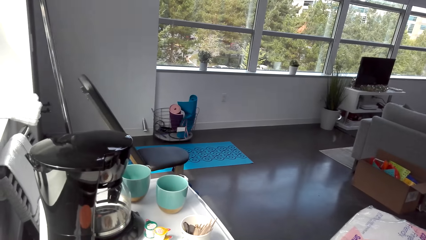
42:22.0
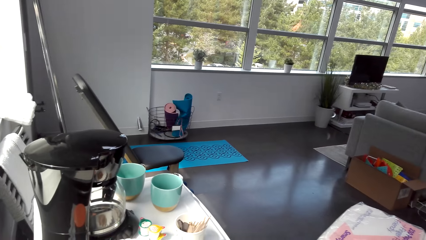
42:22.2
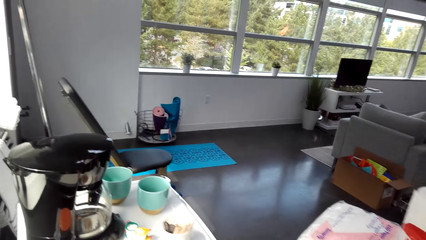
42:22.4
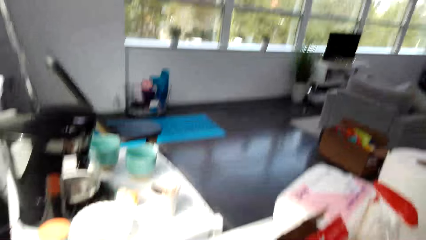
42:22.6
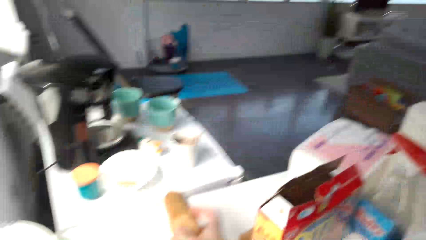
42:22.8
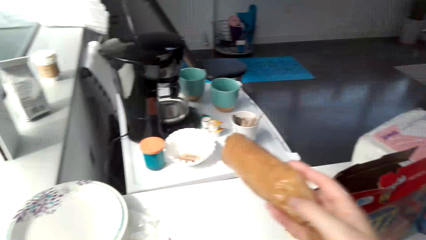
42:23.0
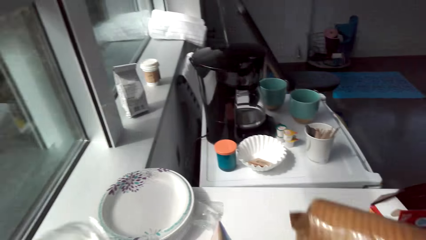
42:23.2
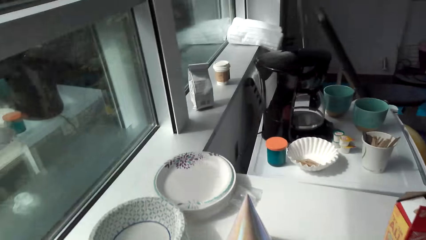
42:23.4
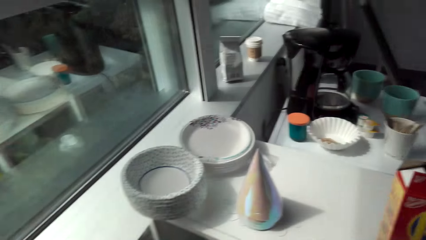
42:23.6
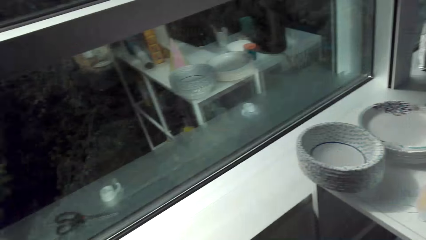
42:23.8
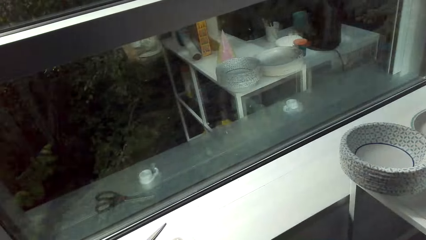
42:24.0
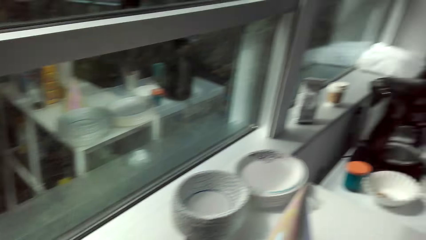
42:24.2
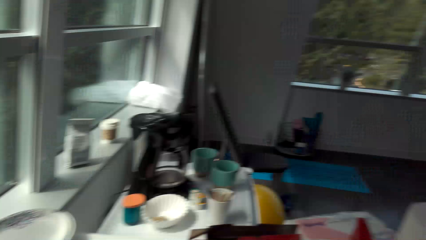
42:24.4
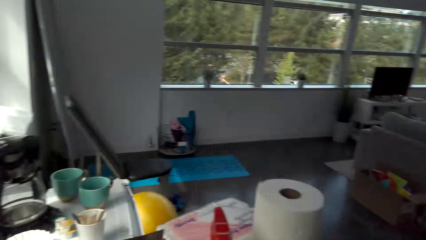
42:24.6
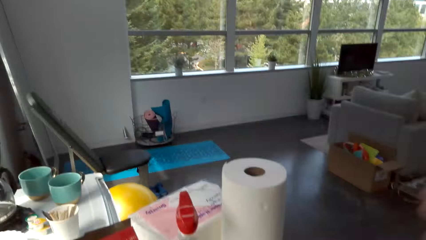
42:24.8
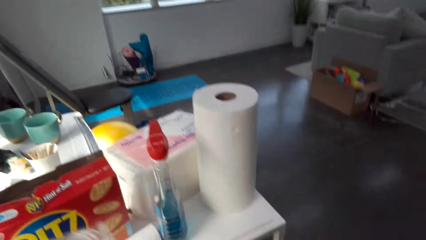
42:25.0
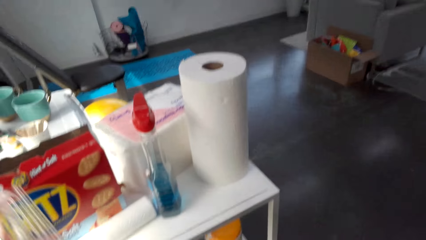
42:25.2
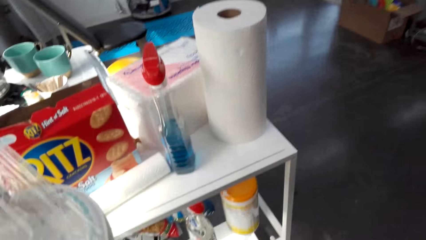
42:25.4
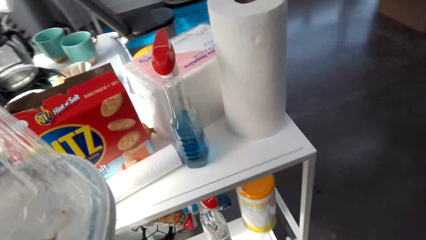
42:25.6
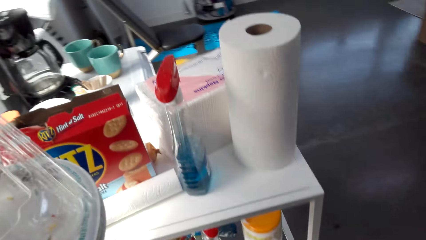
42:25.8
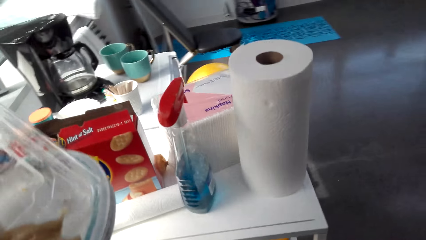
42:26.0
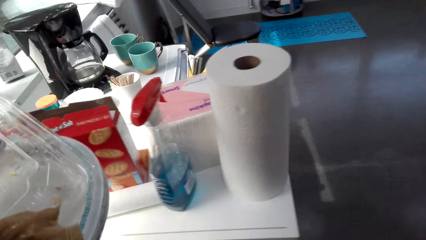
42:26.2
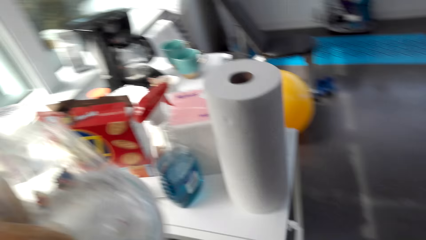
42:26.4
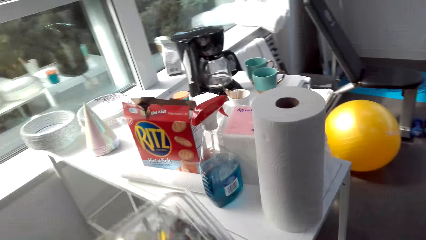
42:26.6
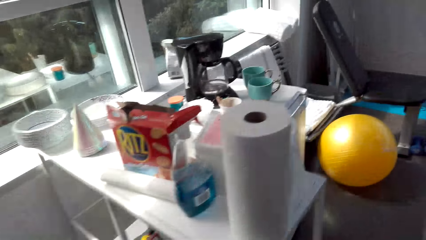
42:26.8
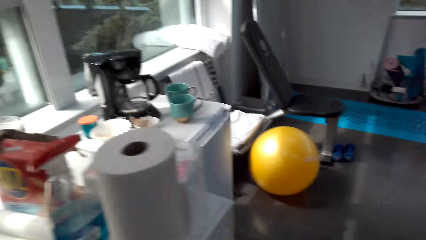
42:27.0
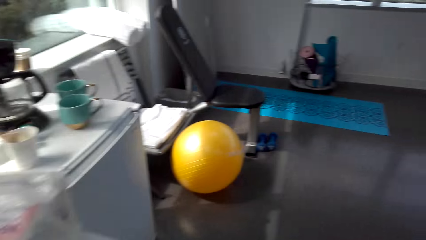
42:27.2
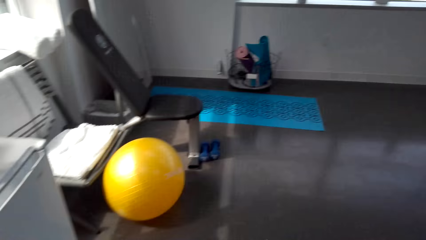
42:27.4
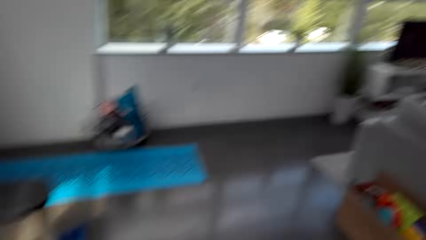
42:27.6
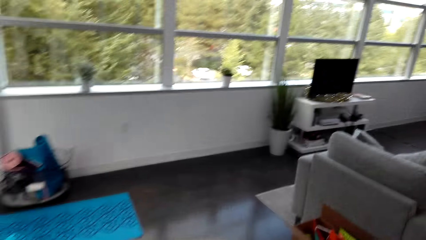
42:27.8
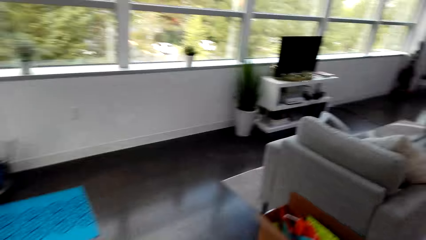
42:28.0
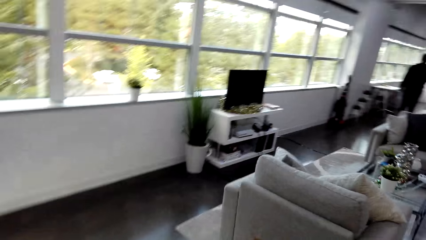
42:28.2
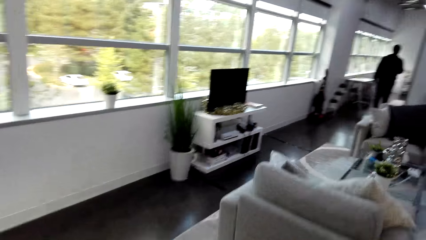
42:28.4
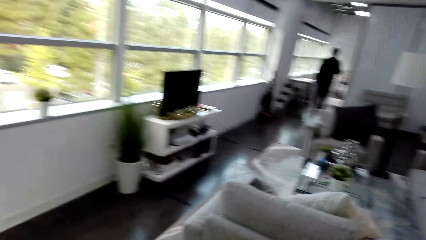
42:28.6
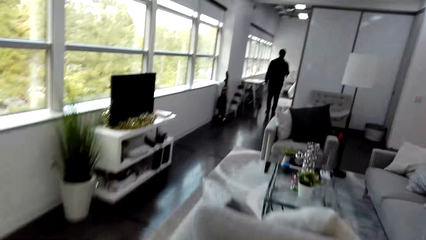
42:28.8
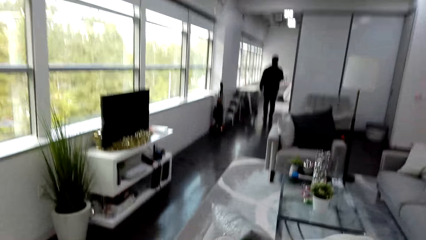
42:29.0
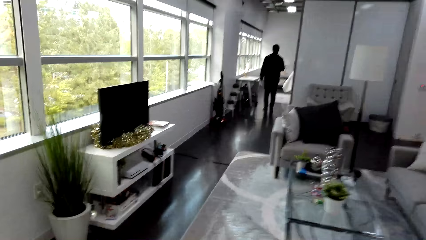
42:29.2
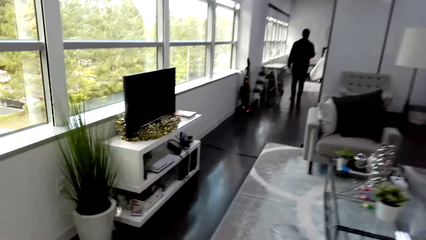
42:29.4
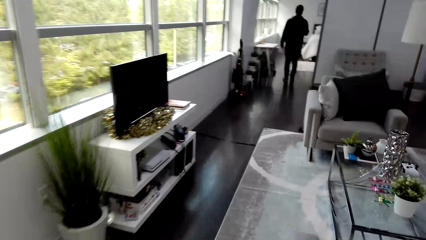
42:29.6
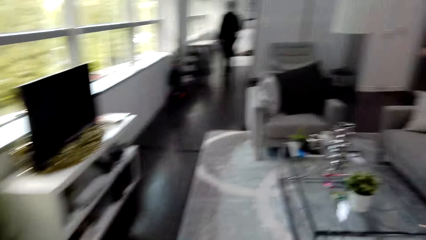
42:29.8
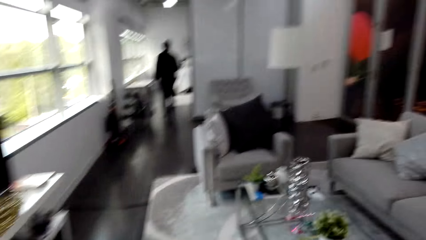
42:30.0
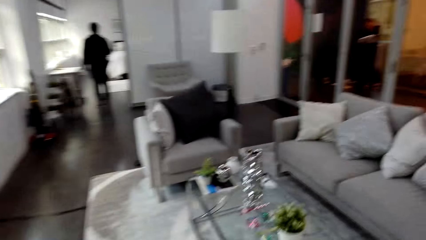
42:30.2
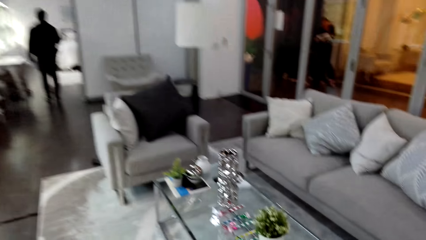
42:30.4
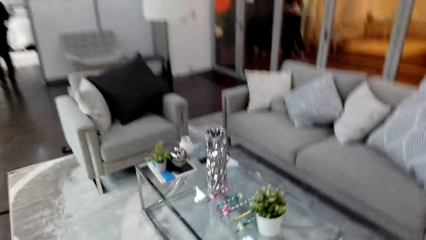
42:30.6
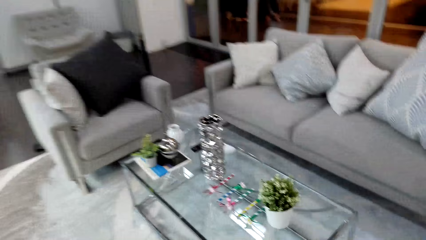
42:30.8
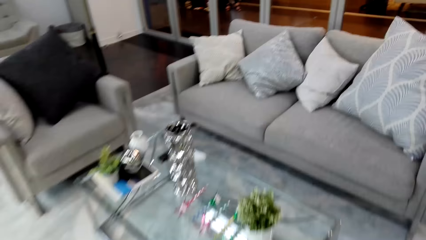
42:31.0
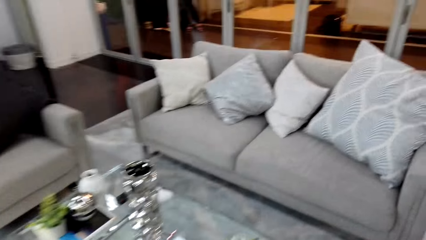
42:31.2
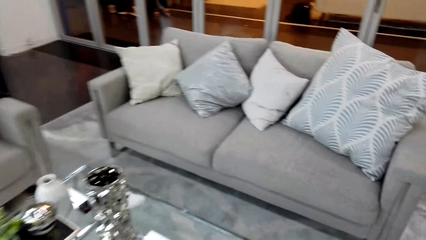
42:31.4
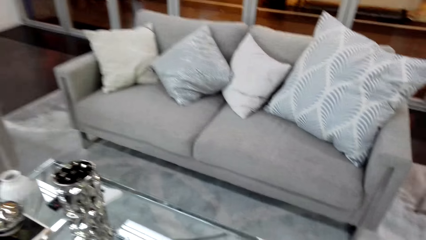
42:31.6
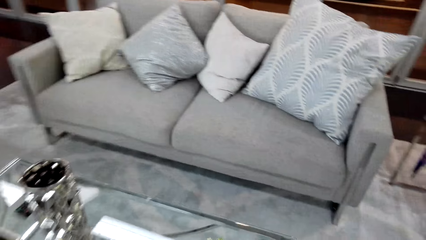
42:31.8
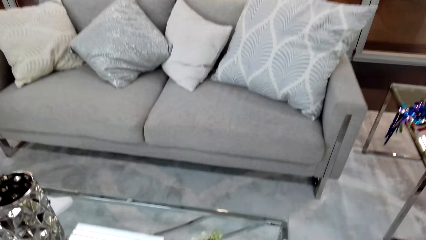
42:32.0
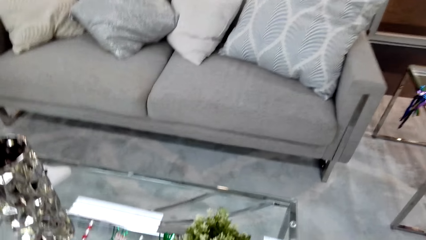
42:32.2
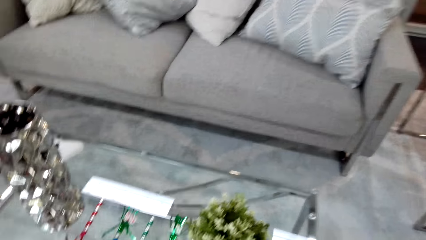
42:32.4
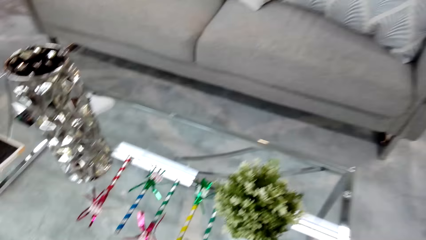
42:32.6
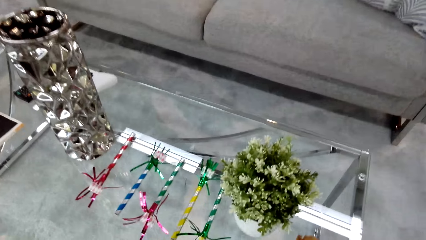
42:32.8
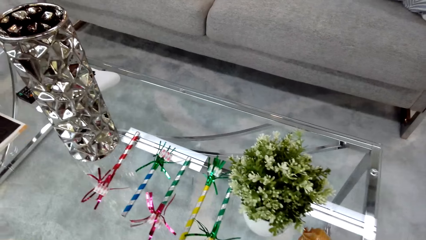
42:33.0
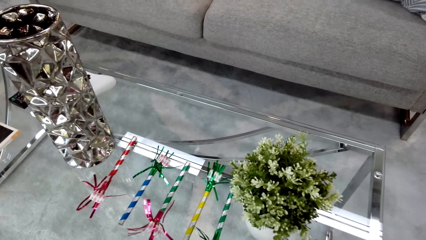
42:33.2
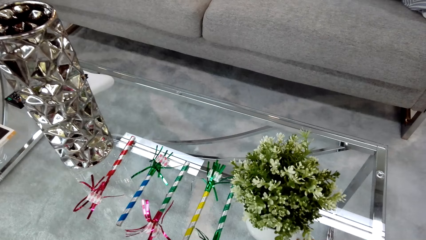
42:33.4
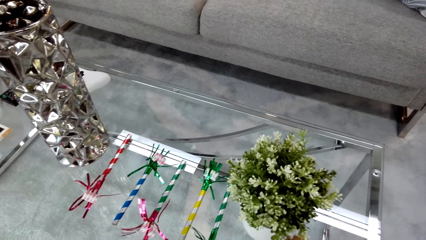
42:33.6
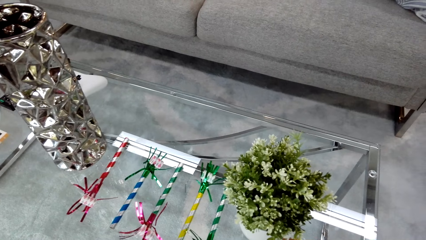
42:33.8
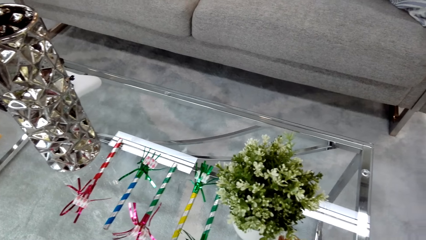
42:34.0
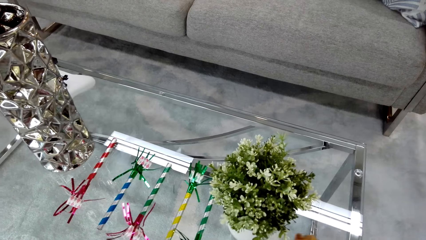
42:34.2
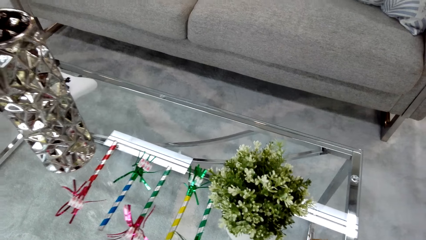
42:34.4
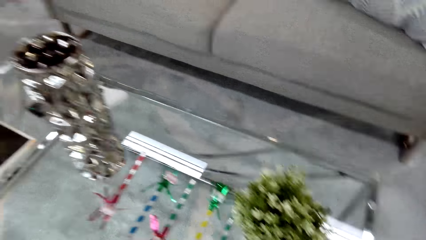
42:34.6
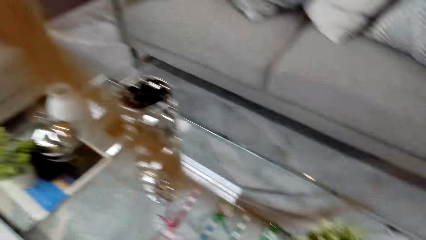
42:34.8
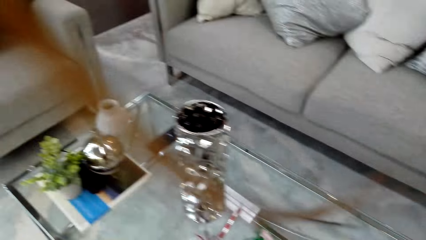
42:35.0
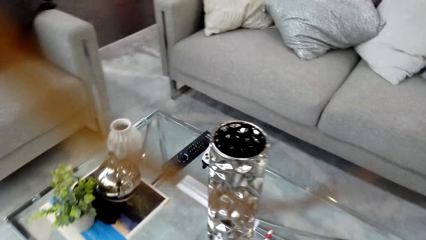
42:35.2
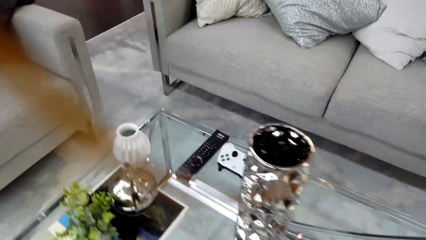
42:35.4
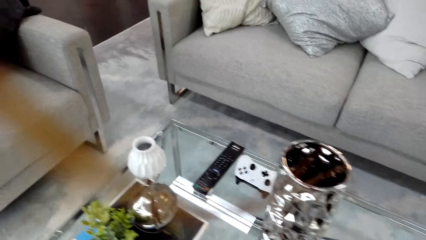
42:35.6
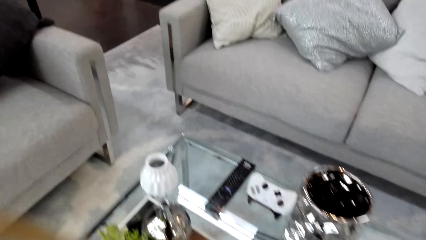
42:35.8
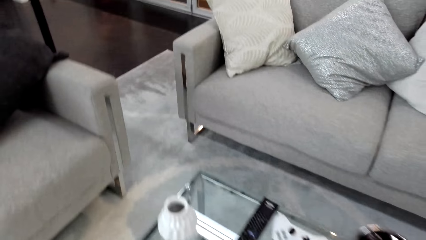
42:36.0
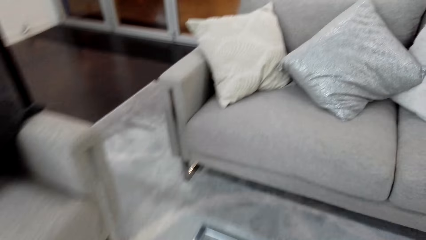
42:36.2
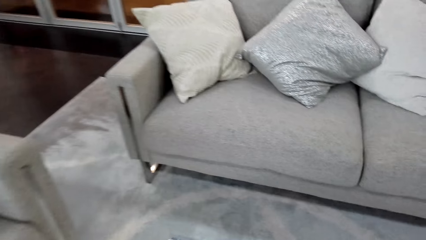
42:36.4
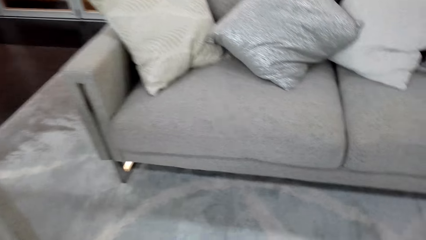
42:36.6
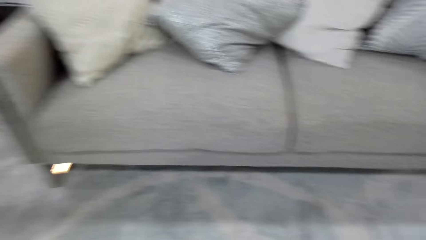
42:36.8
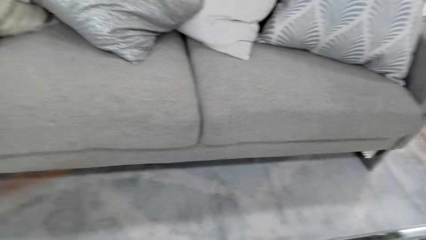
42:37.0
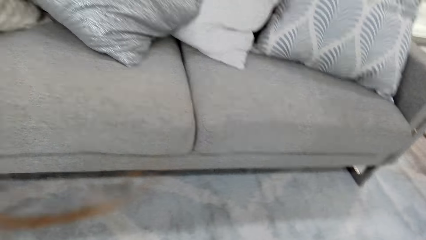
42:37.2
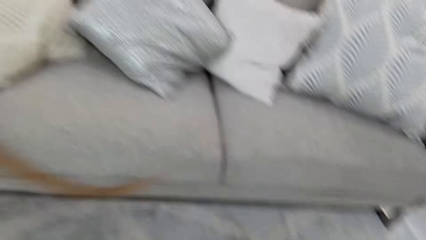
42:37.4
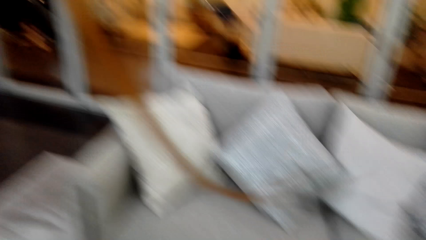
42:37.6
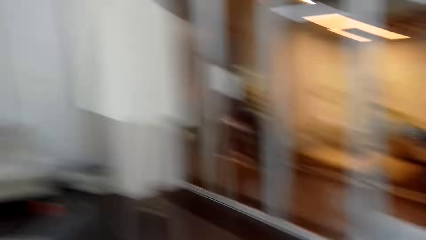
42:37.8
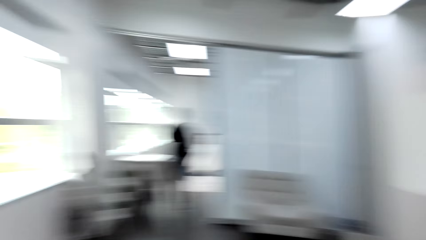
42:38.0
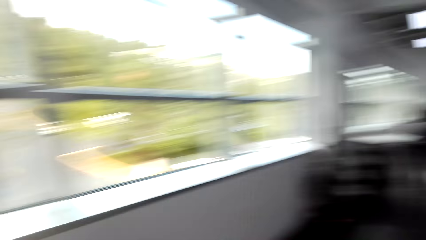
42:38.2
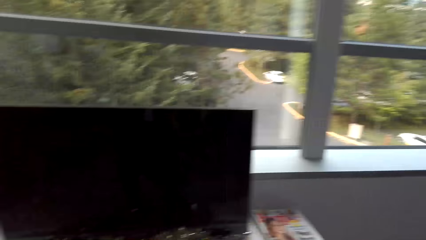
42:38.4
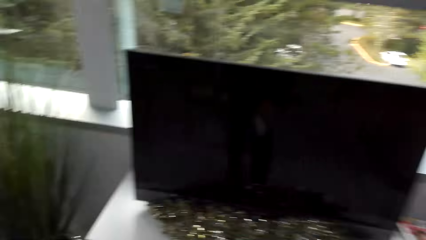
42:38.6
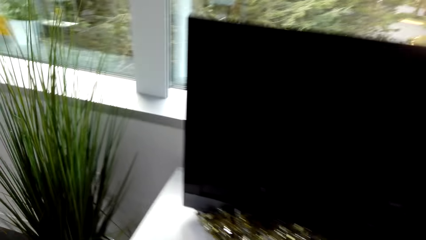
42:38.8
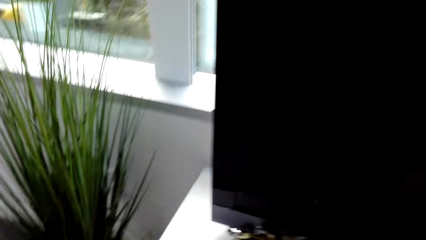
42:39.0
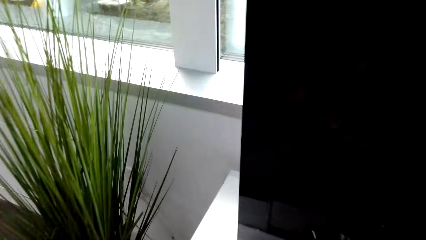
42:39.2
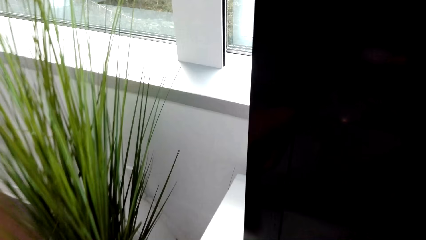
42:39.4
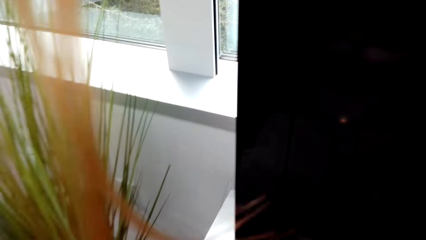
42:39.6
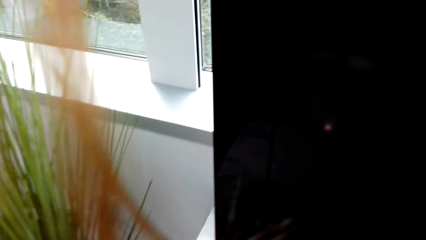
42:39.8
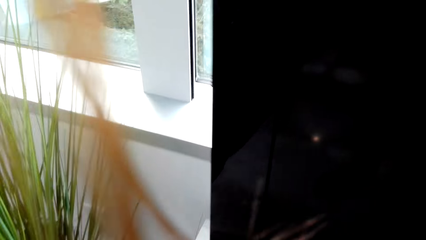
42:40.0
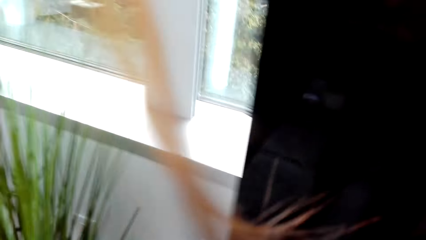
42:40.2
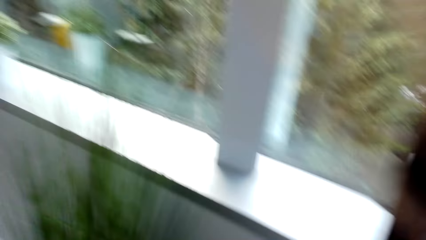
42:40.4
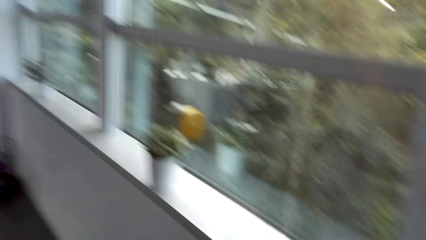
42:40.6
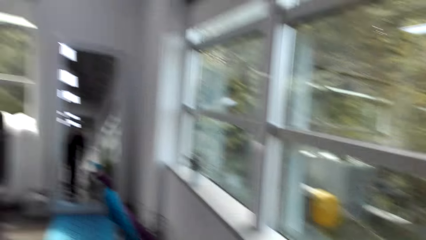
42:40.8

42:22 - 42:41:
The camera wearer grabs crackers. They carry something. They walk to the coffee table with the snacks. A man walks around the room. The camera wearer leans down towards the coffee table. They put something on the table. They turn around. They walk around the room. They do something on the TV stand.
